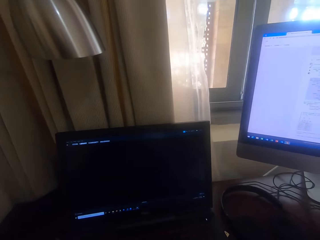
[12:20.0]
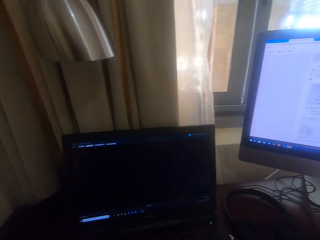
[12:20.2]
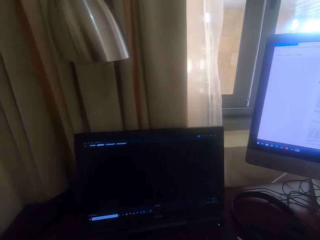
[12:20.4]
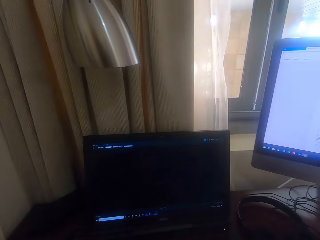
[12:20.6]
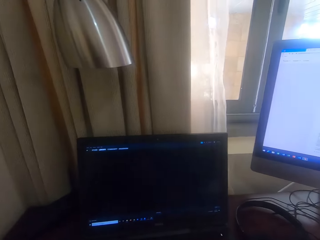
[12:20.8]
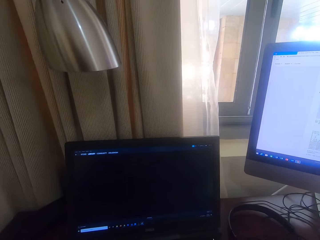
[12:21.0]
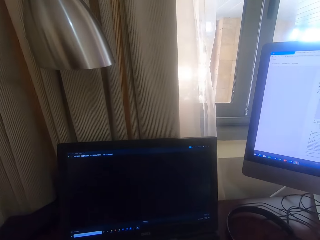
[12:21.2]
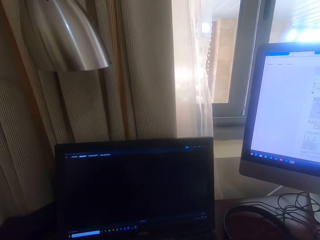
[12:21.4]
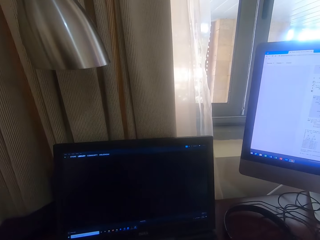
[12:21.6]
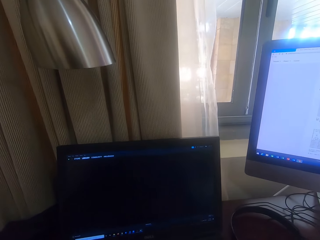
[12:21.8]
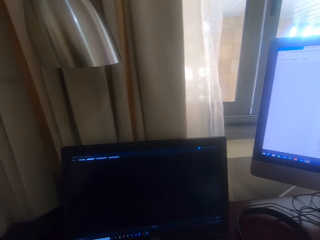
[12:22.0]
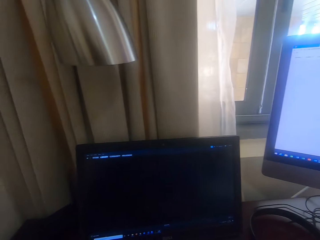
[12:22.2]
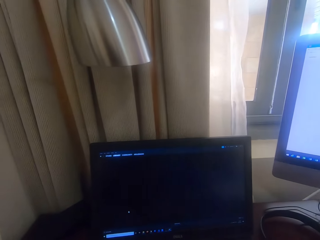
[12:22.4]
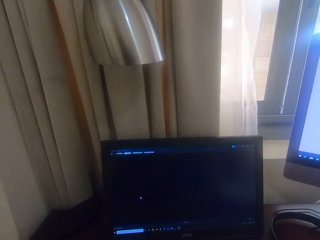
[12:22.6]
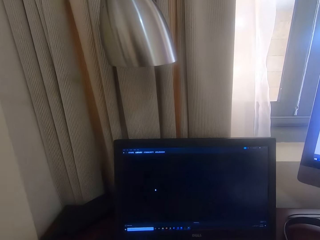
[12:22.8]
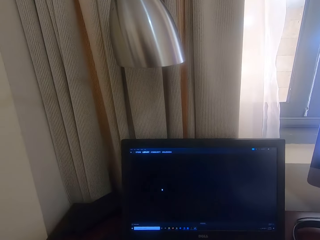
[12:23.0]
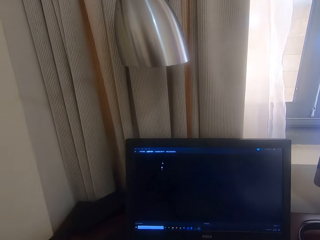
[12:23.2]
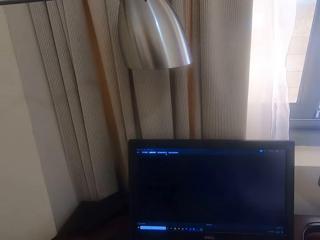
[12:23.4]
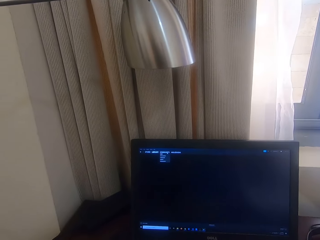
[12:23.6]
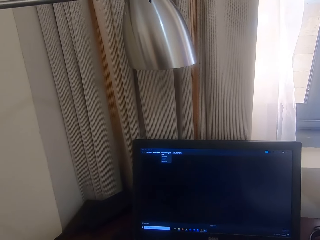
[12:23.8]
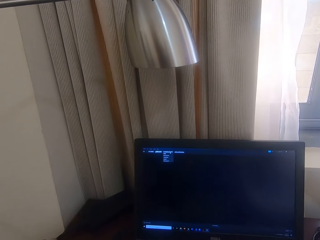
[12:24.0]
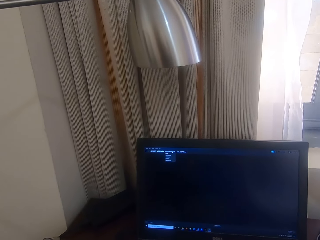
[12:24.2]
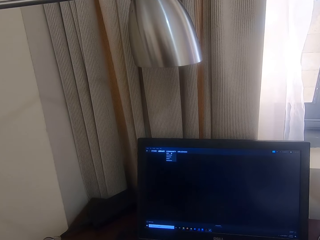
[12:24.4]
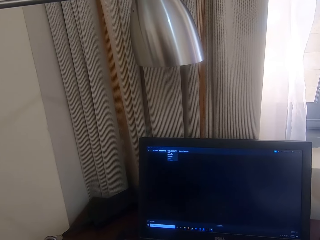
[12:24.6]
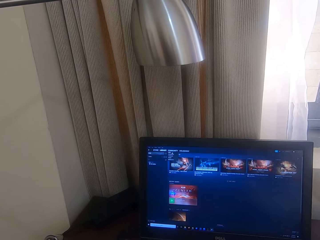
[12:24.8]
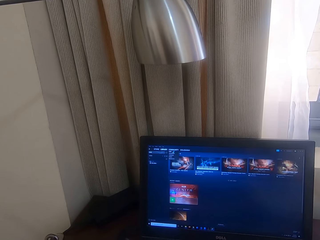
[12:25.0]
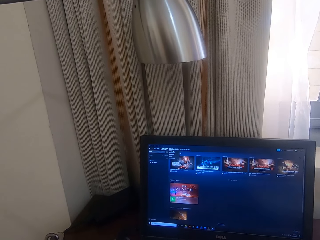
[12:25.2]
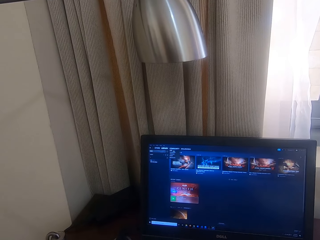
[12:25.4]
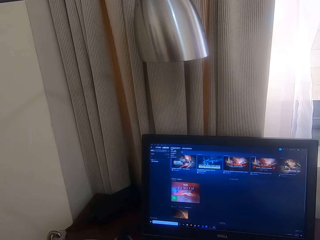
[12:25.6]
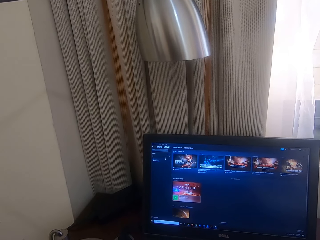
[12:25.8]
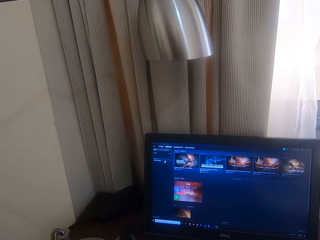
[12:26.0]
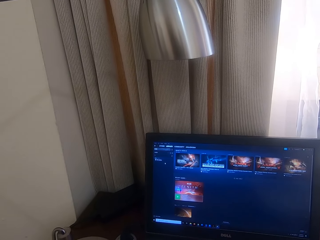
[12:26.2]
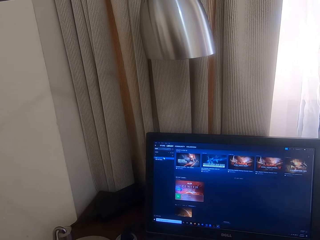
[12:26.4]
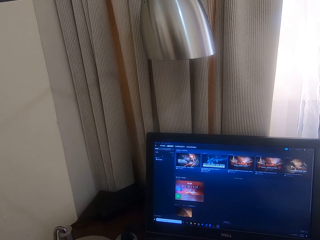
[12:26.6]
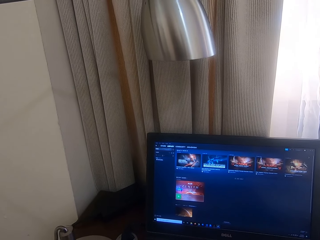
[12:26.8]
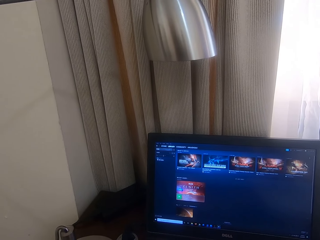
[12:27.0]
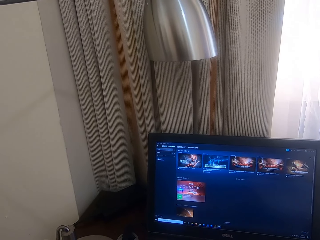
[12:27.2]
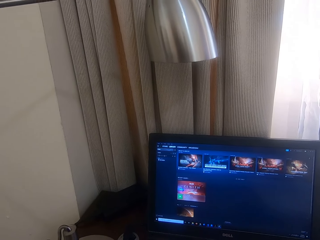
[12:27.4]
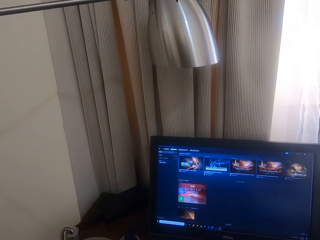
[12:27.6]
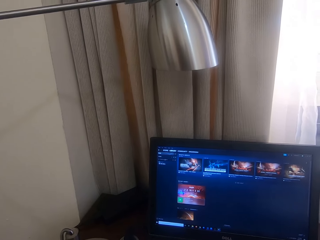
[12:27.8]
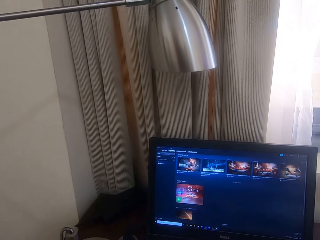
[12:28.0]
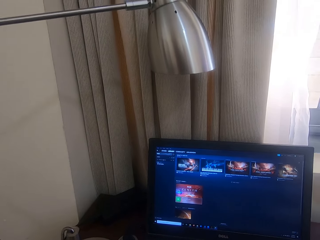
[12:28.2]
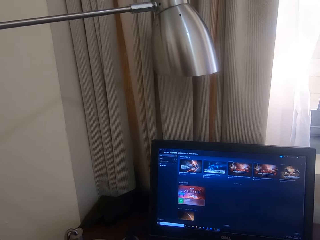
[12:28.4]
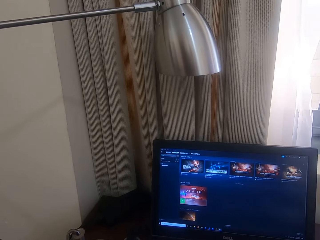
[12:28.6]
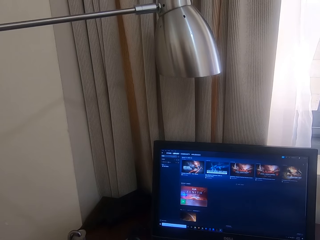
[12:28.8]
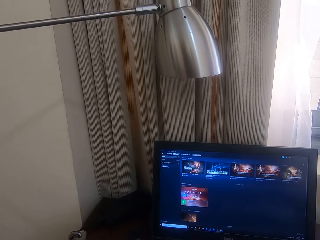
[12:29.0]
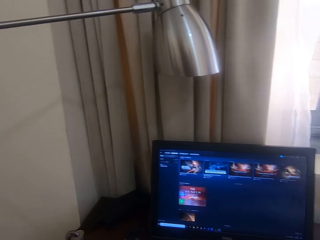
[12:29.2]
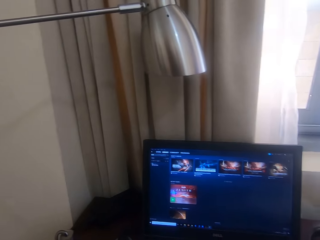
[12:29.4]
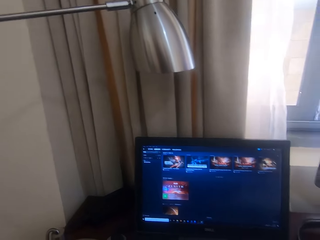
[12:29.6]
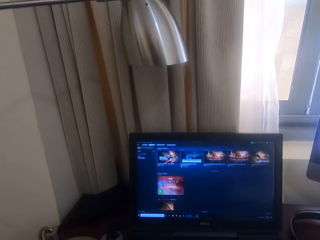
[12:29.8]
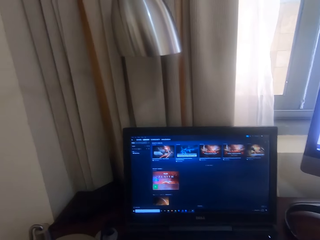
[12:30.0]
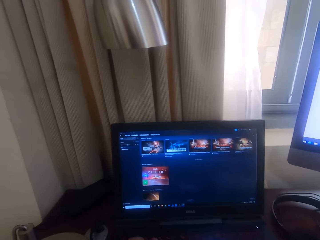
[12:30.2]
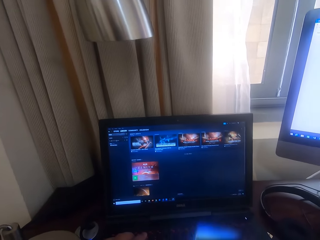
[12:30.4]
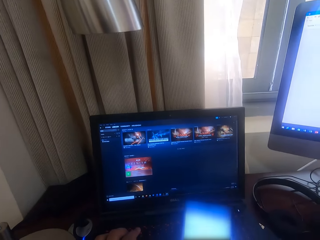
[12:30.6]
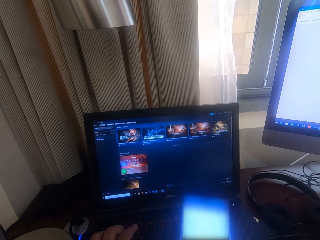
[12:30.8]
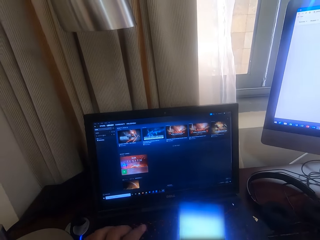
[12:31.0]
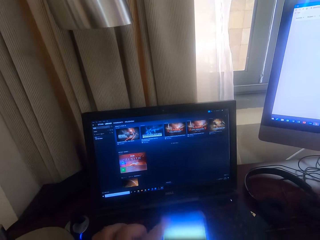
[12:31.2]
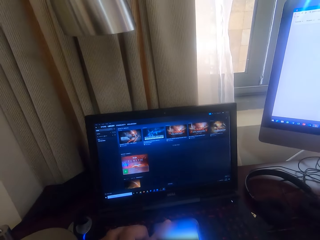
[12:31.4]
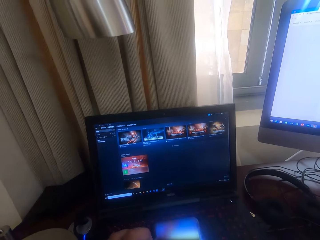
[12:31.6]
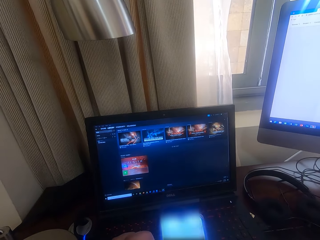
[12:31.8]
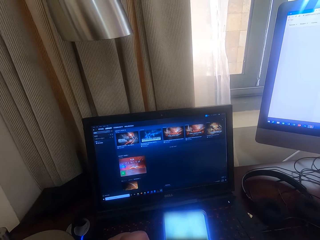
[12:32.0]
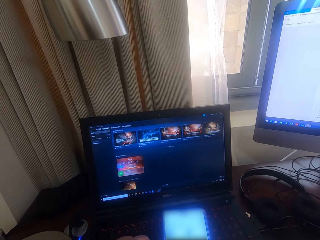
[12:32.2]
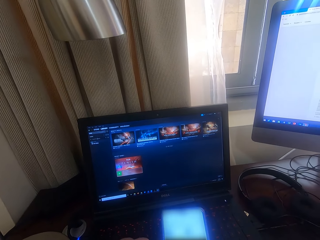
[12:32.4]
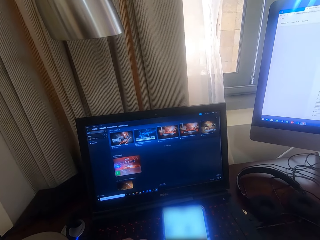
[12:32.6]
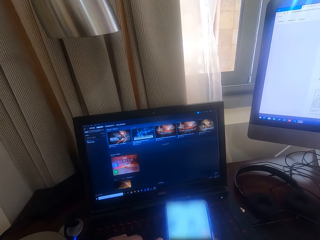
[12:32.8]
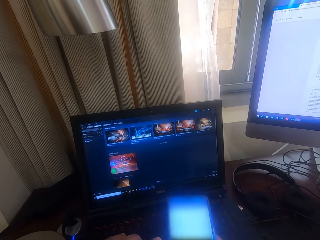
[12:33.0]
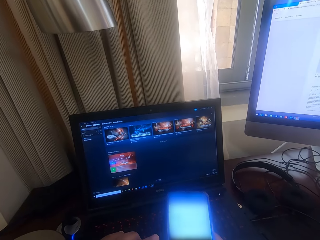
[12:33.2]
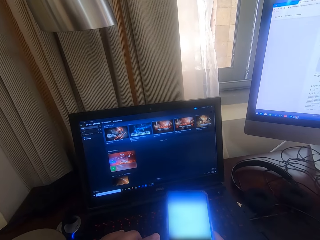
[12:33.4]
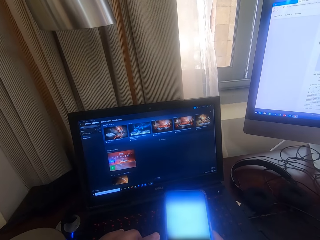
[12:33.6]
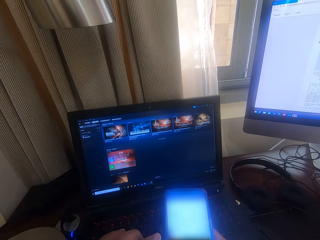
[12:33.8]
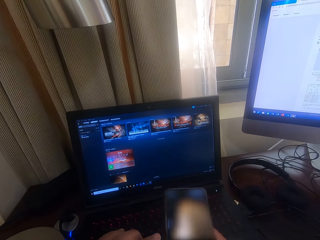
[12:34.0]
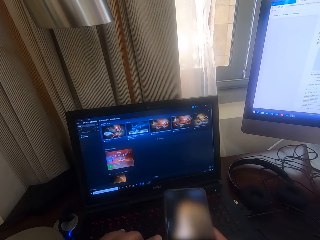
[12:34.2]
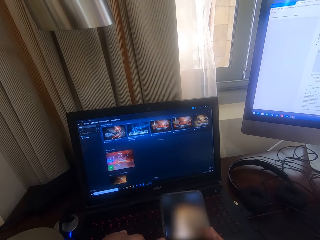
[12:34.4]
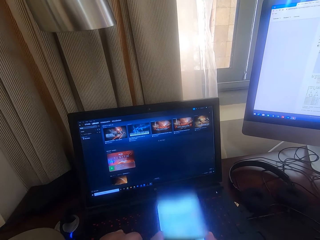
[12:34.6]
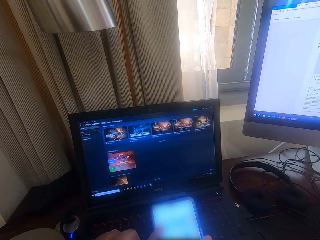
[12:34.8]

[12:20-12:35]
The camera wearer operates the phone. They look at the phone.

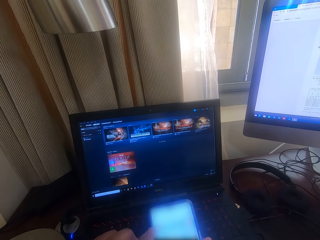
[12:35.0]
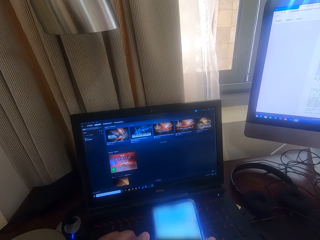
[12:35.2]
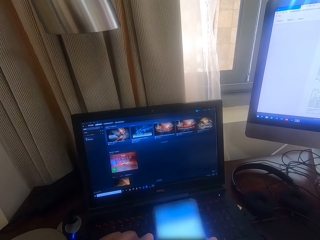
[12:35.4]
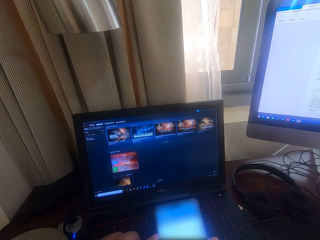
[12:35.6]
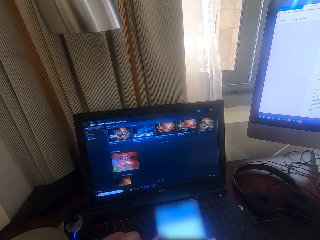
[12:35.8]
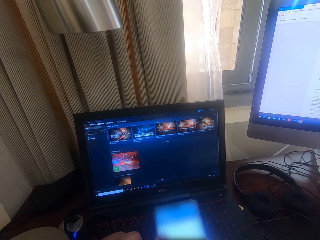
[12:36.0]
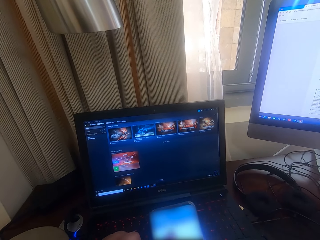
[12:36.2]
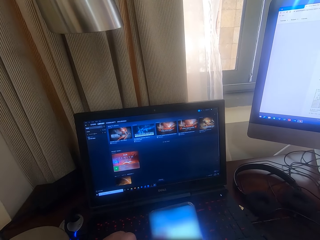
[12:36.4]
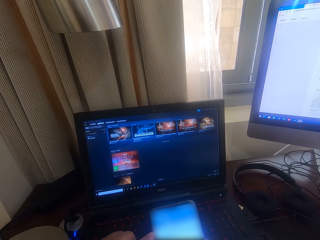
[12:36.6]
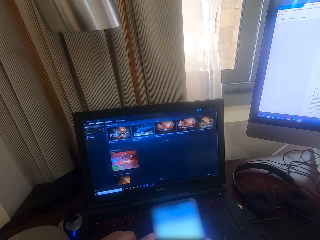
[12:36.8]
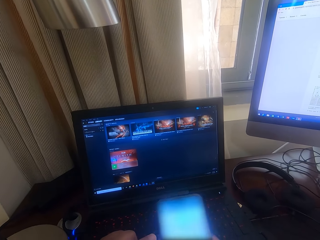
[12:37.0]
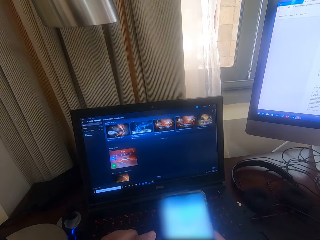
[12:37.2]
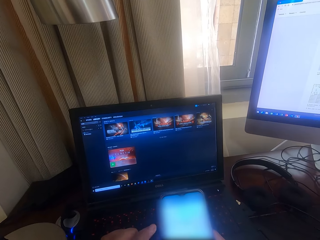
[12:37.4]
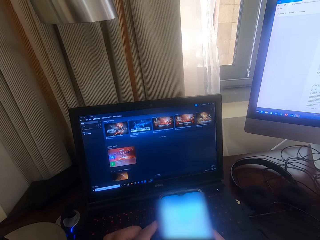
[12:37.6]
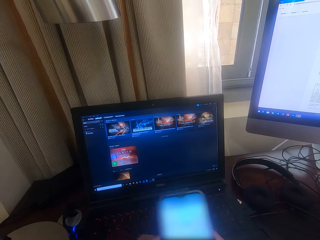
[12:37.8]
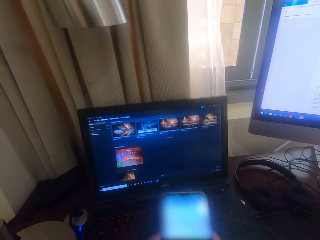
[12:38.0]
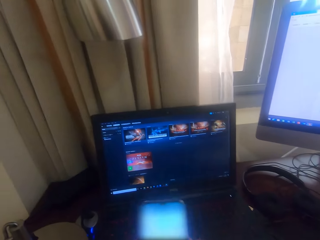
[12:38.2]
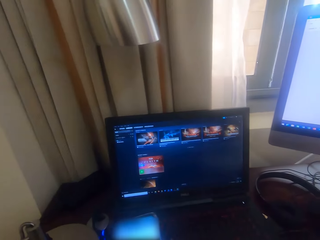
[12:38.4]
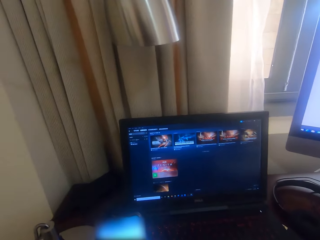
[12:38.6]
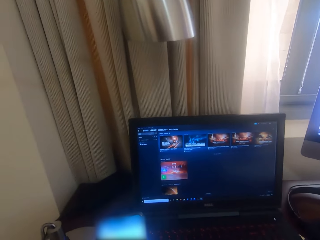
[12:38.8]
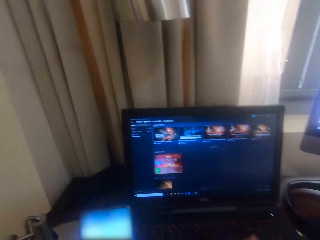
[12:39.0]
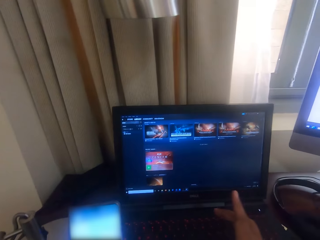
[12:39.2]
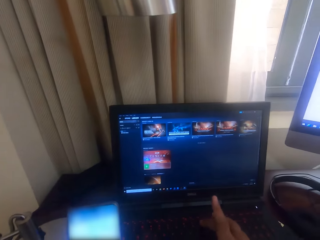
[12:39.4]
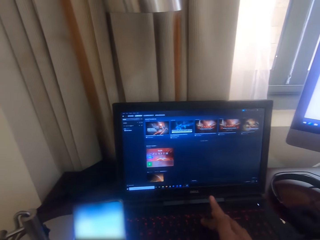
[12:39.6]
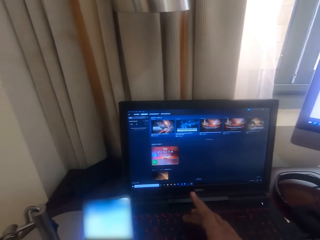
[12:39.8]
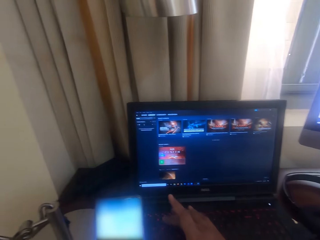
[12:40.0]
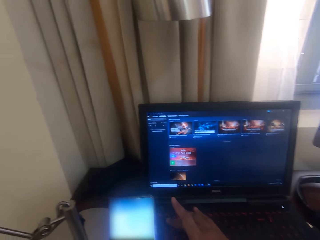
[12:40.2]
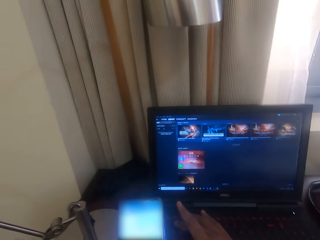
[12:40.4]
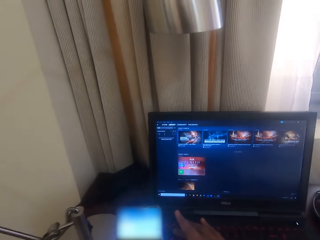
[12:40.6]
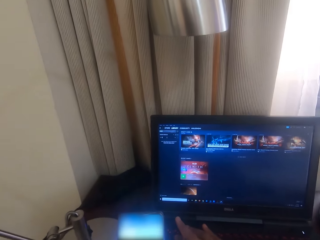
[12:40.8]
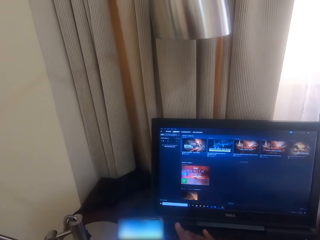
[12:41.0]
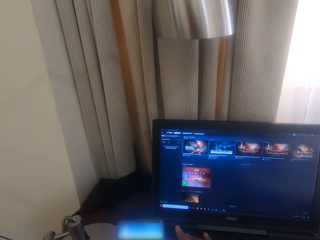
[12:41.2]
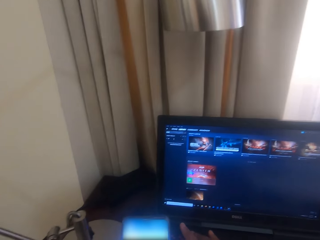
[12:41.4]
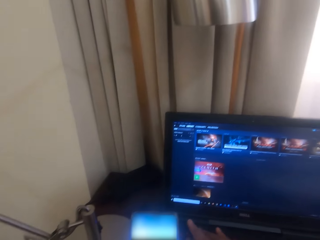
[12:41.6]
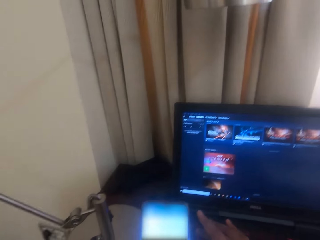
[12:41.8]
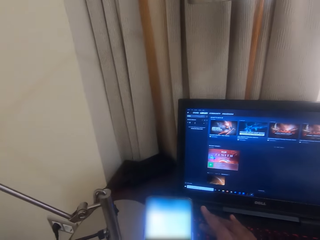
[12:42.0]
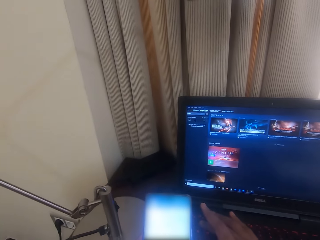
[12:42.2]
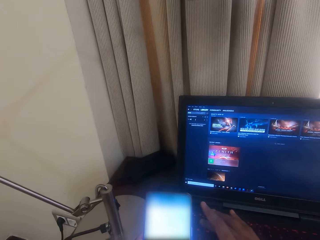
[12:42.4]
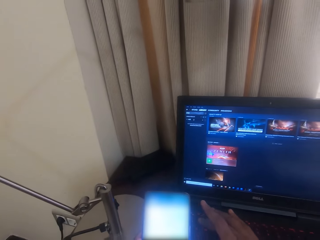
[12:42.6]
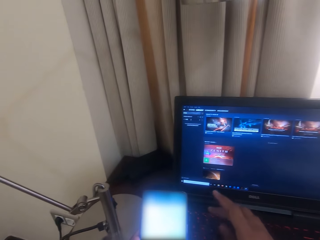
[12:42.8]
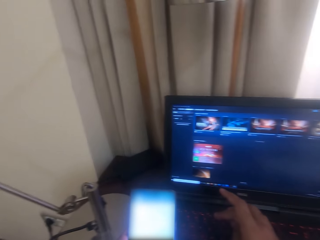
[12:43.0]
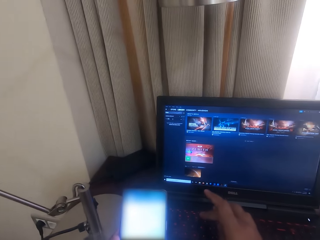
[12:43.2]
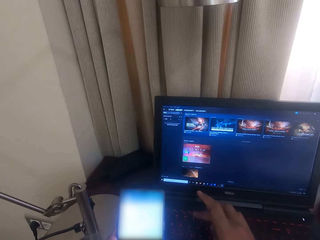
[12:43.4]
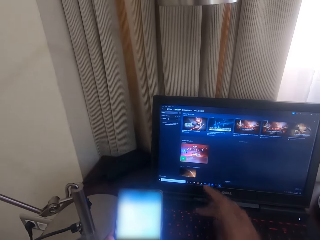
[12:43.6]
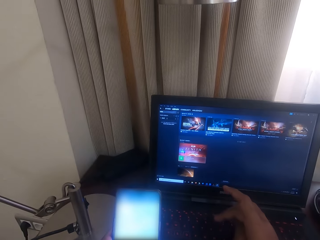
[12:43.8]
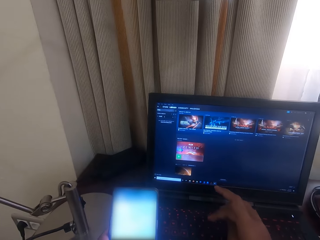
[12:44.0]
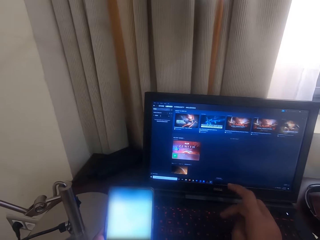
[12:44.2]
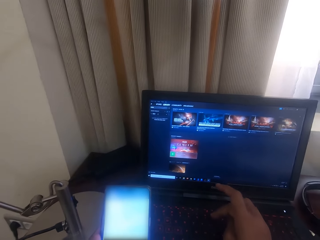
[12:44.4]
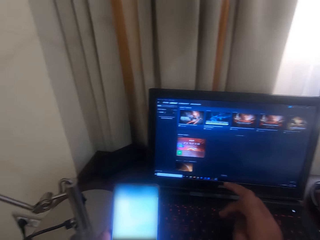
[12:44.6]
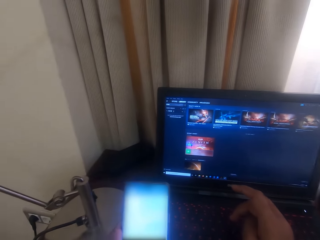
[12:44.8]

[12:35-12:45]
The camera wearer operates the laptop. They type on the keyboard.
